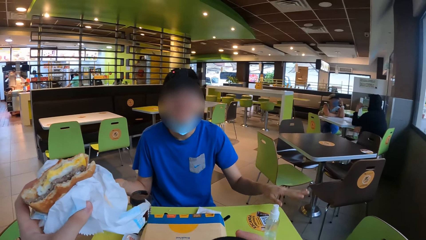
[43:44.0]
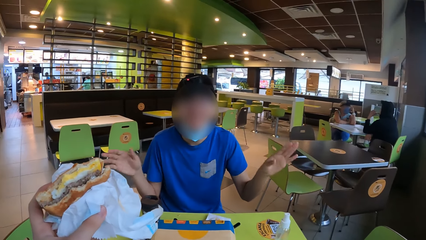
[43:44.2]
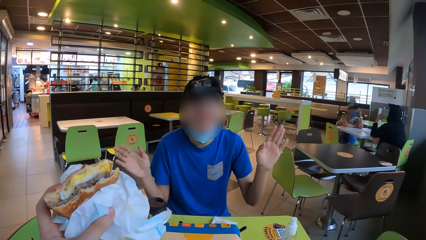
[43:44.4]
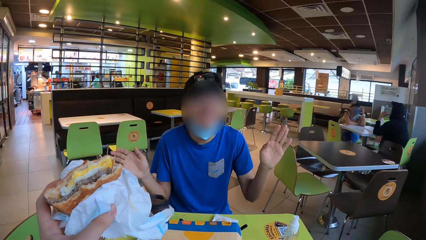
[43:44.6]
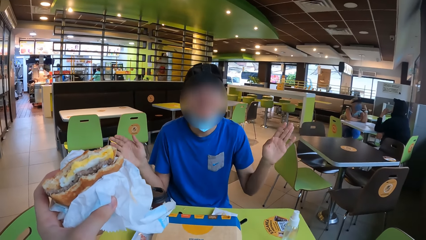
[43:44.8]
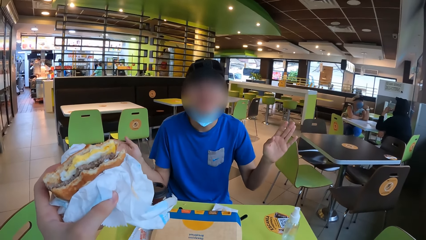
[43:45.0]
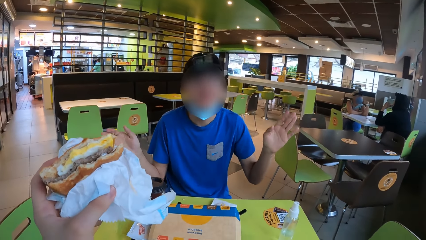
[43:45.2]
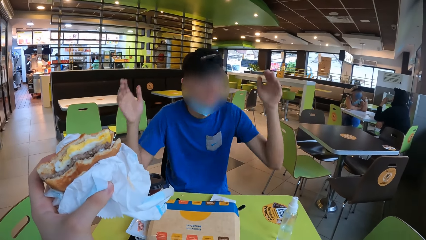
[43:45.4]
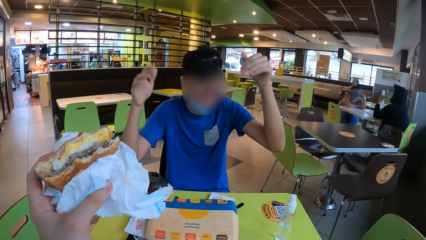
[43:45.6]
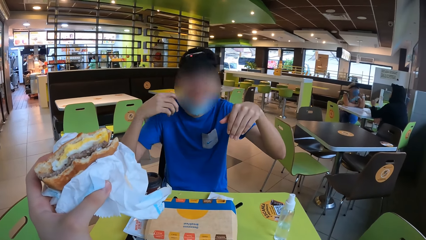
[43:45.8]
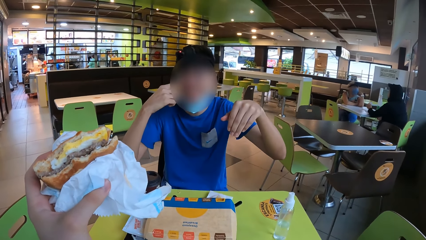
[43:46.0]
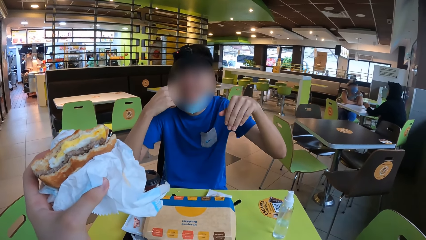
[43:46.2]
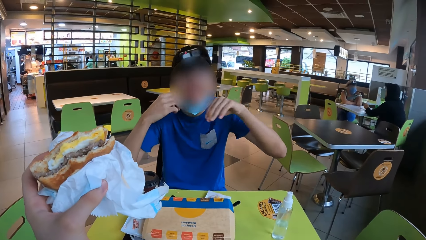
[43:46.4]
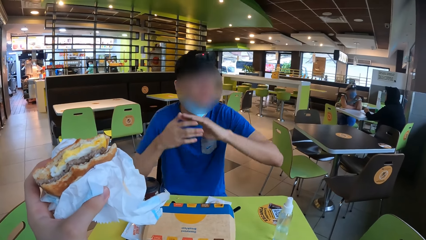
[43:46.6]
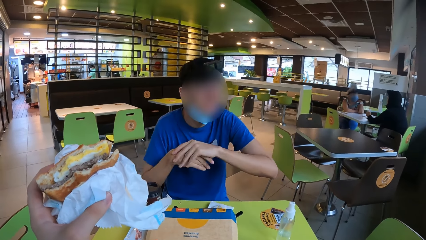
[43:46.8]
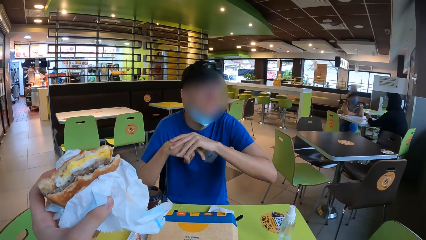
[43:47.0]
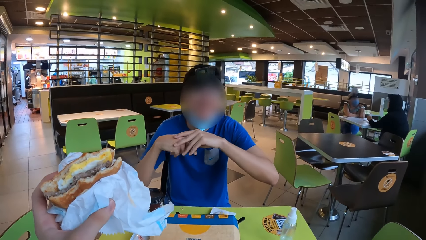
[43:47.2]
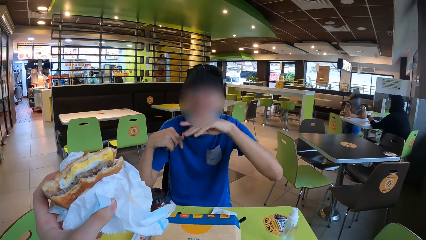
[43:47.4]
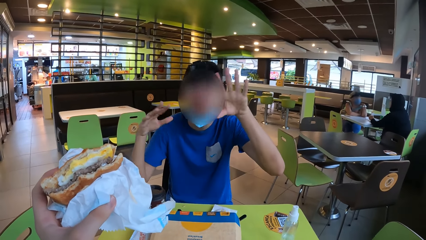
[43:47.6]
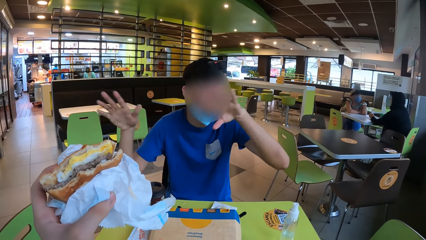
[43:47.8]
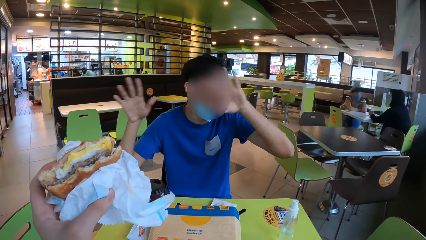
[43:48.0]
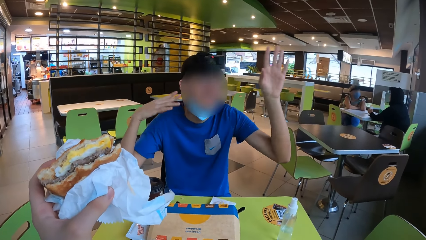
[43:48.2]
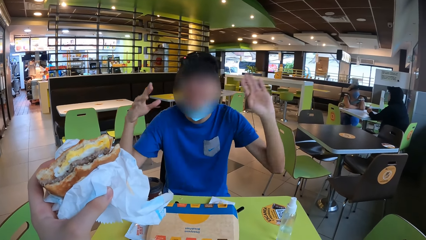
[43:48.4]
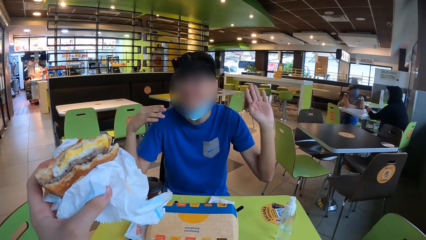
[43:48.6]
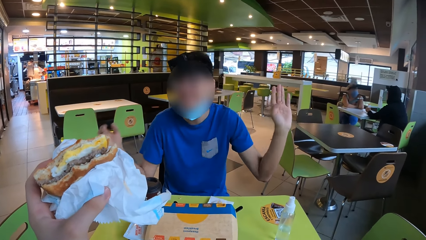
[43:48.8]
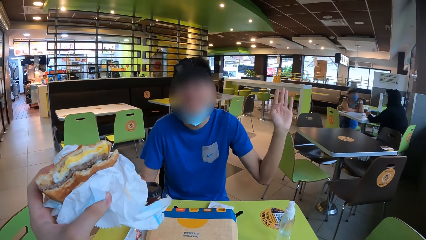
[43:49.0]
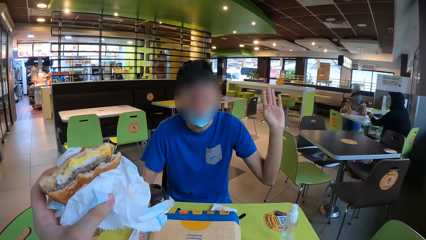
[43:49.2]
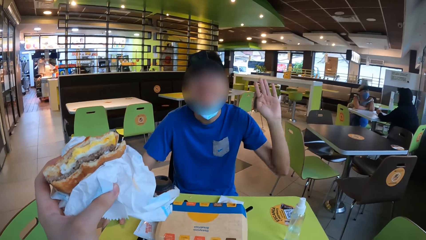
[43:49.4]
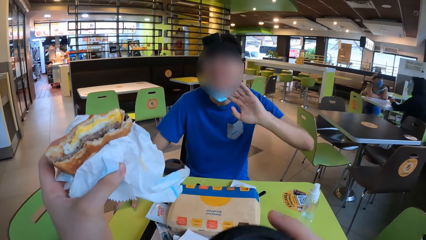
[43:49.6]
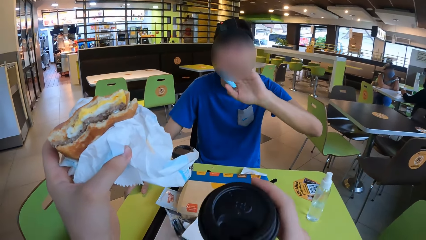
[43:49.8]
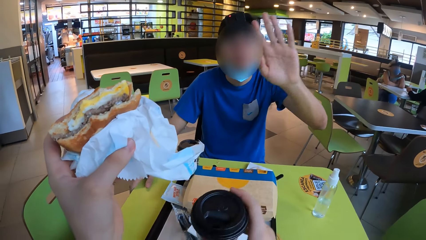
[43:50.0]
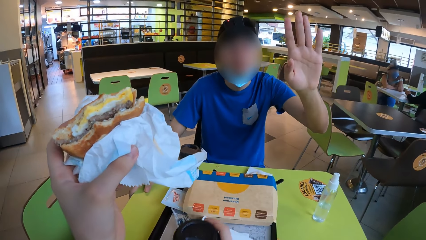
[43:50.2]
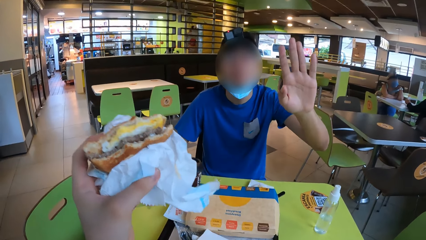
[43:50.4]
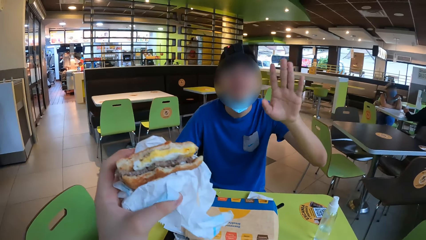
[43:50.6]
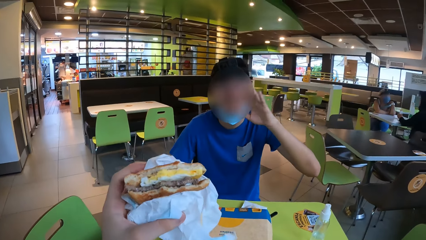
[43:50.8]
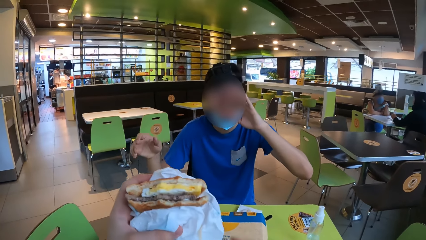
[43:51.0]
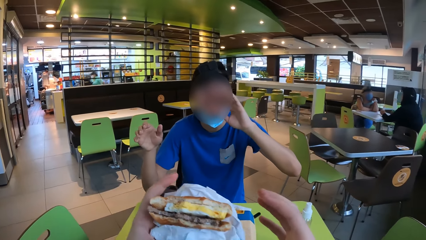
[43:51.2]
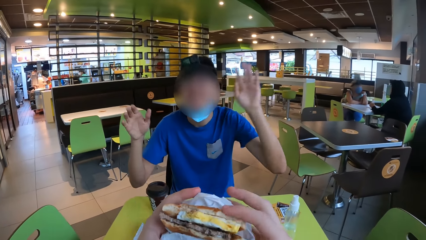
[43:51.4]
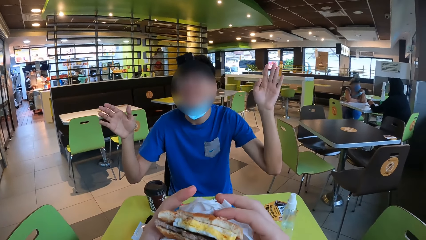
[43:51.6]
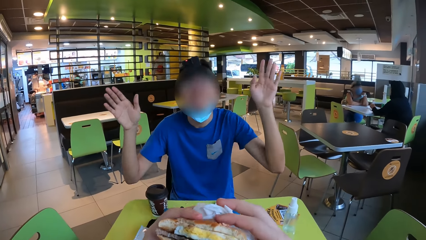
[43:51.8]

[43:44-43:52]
The camera wearer picks the cup. A man signs. The man touches his face. The man rubs his hands. The man signs. The camera wearer places the paper cup on the tray. He holds the burger with both his hands.

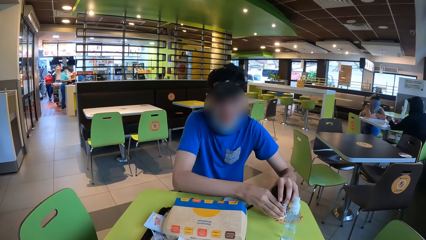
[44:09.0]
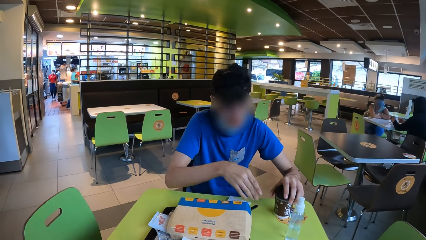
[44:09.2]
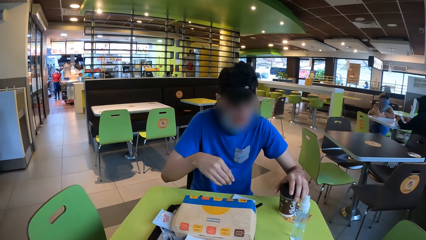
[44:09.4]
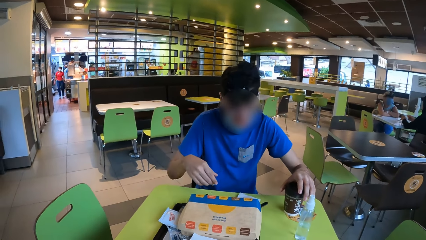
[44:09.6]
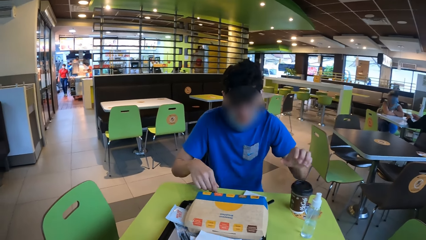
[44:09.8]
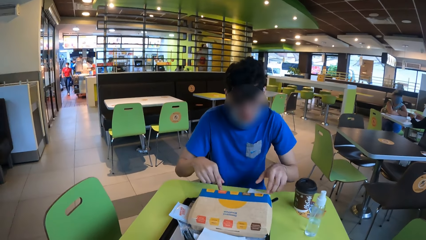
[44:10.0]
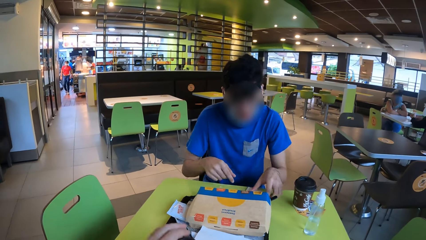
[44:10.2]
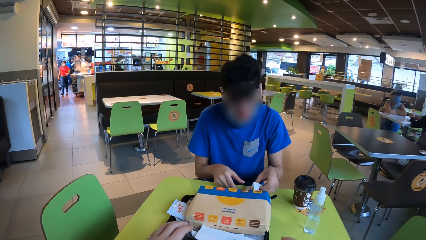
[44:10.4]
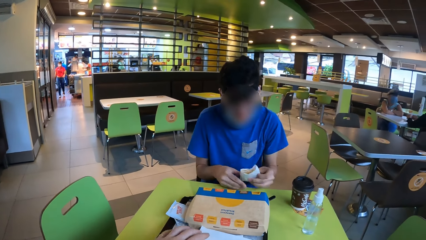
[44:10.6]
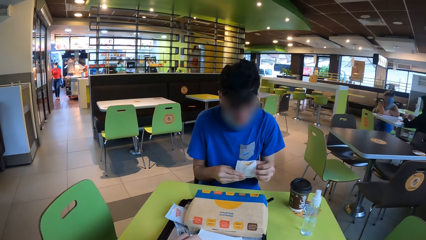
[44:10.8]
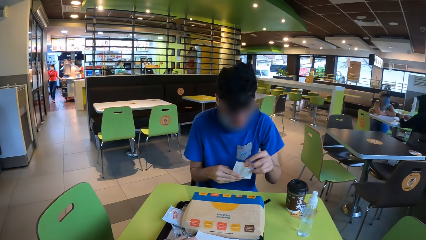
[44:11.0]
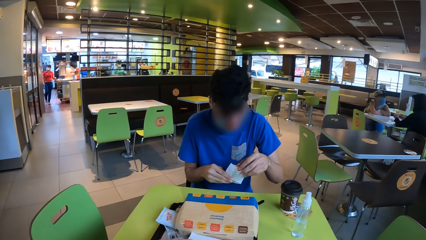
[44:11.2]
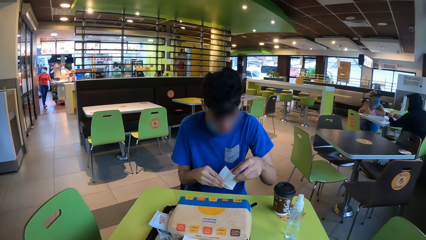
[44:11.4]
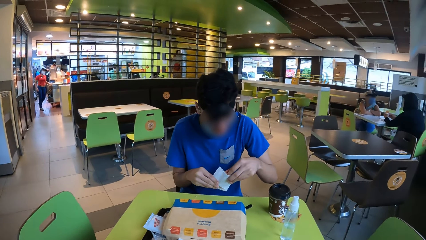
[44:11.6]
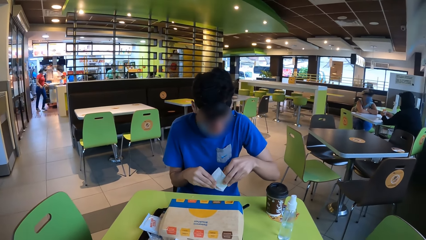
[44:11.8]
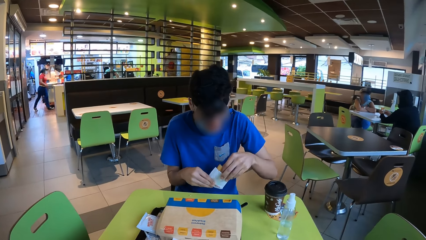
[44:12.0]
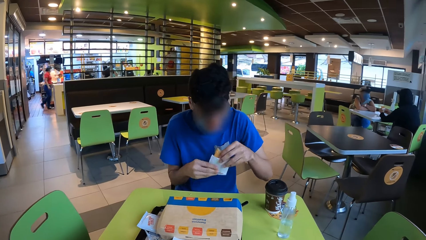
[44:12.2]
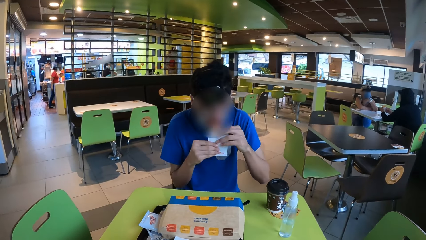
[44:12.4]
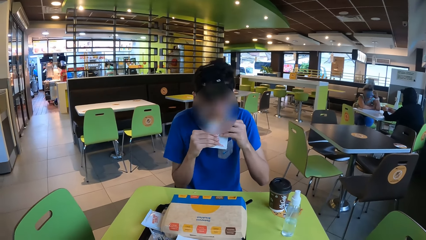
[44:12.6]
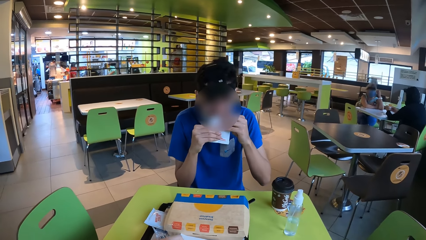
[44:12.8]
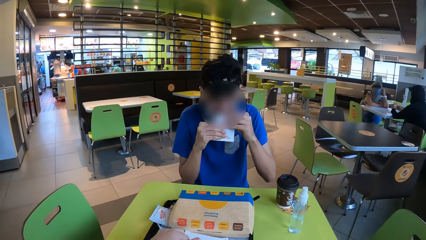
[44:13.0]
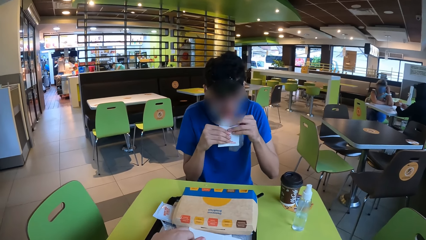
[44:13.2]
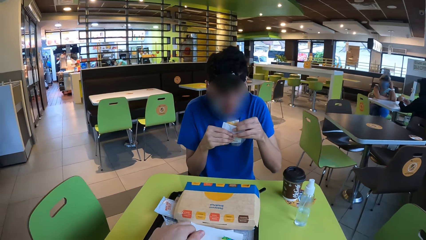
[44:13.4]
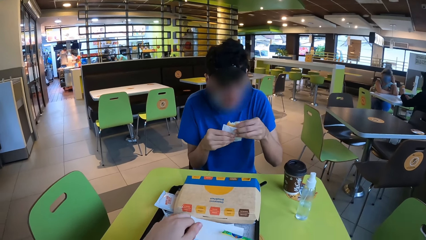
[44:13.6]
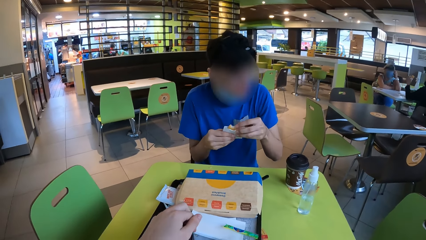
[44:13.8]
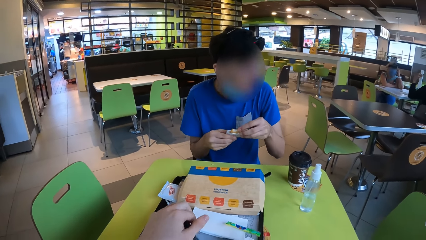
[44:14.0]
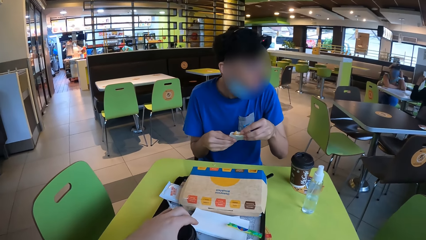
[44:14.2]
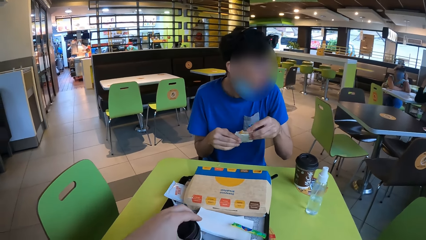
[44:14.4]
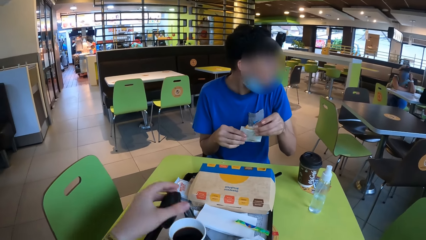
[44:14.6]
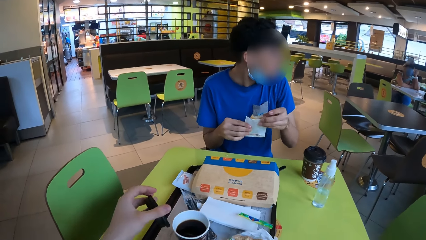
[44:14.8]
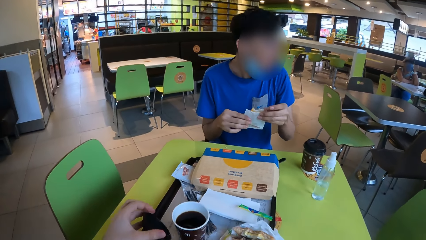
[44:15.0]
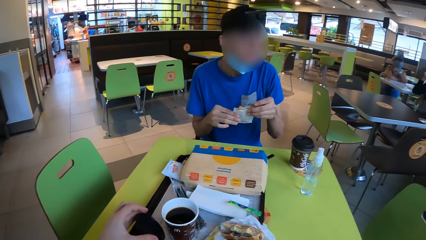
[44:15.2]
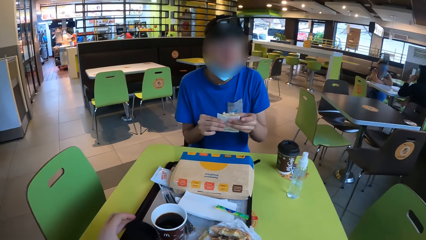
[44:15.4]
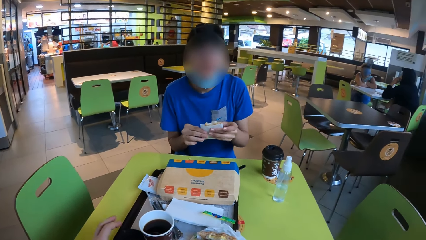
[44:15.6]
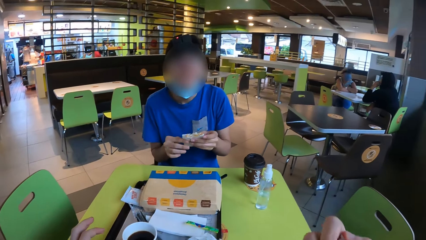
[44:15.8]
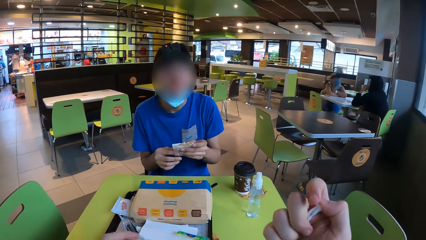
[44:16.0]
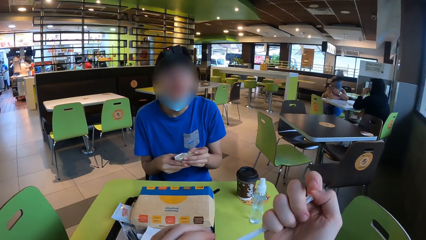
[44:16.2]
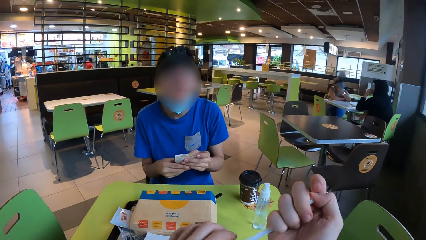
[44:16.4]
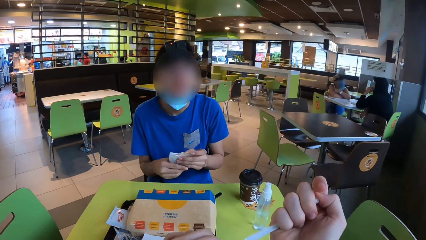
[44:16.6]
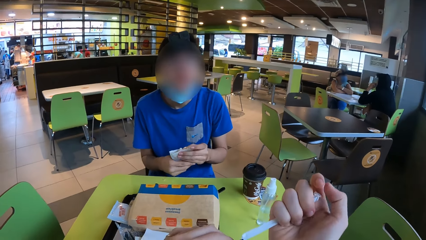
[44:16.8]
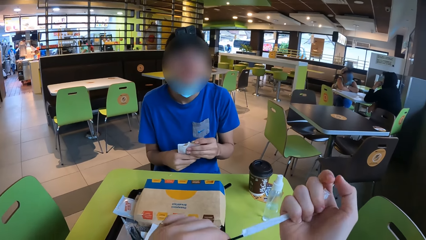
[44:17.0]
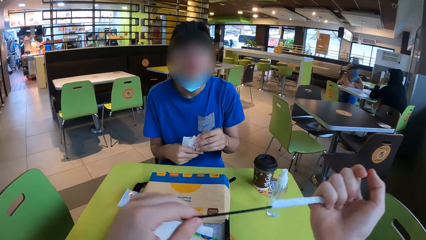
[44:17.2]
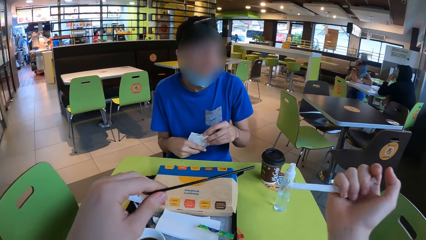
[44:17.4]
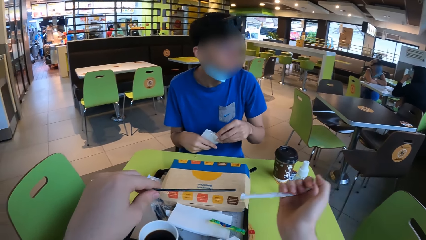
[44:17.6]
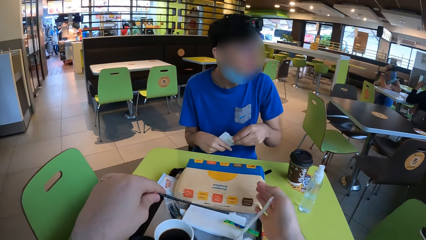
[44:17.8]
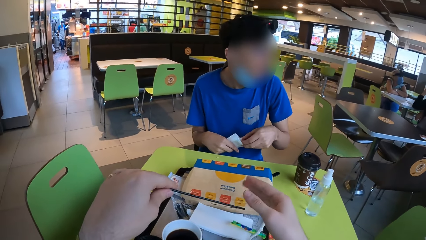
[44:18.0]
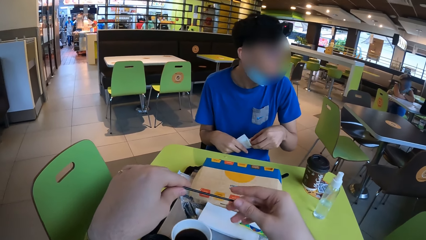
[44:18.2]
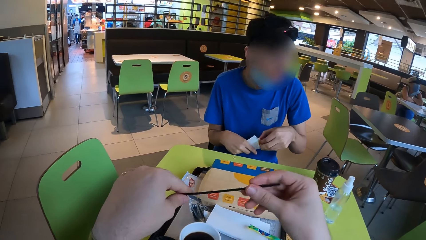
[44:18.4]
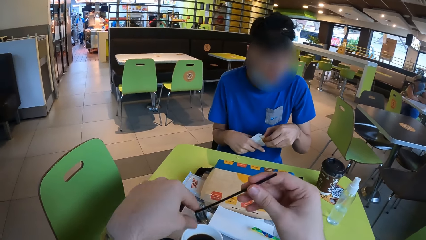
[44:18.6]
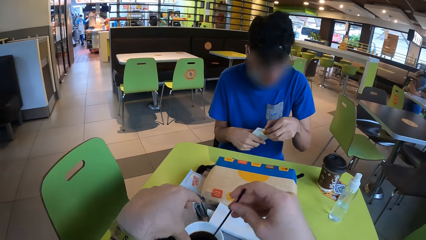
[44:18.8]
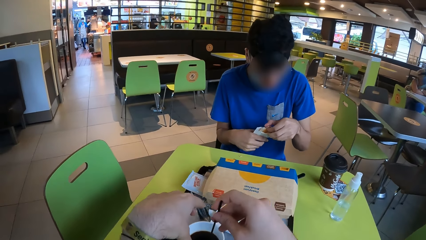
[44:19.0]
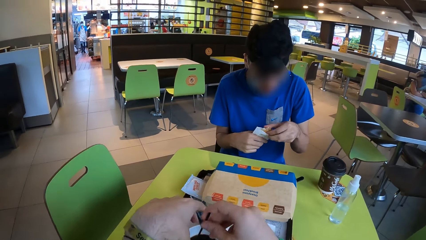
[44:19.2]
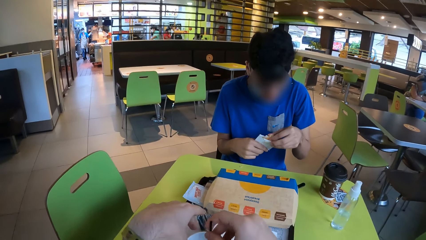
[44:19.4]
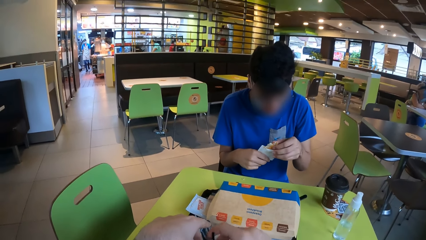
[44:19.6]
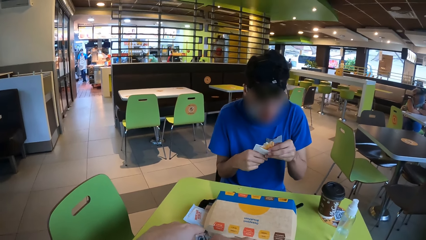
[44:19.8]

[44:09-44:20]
A man puts the cup down. The man picks up the paper, holds the paper with both his hands, removes the bun from the packet and eats the bun. The camera wearer removes the lid from the paper cup. He places the lid on the tray. He removes the straw from the paper. He places the paper on the tray. He throws the paper. He holds the straw with both his hands. He puts the straw on the right hand. He places the straw in the paper cup. He stirs the coffee with the straw.
